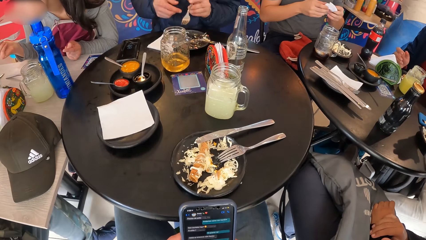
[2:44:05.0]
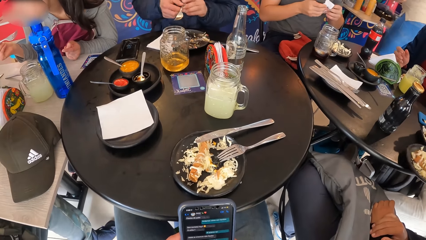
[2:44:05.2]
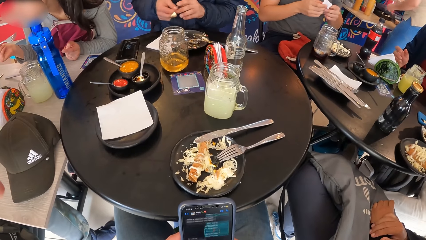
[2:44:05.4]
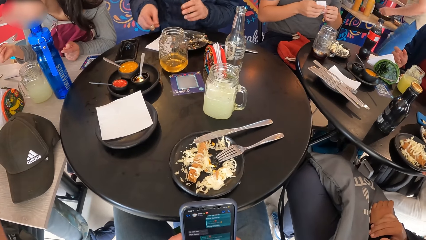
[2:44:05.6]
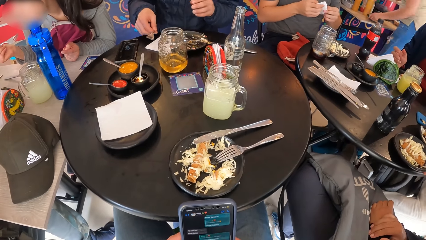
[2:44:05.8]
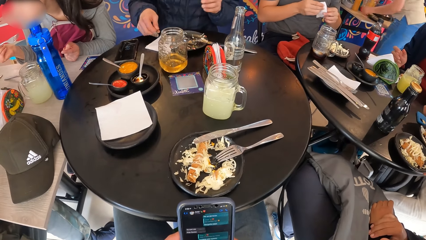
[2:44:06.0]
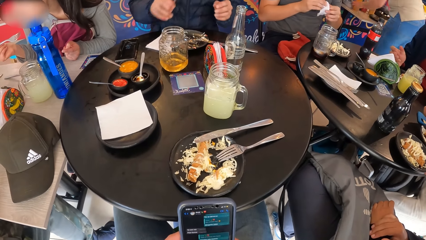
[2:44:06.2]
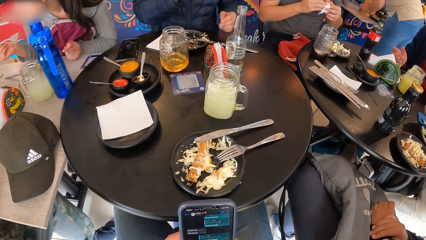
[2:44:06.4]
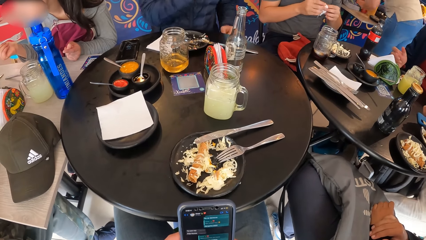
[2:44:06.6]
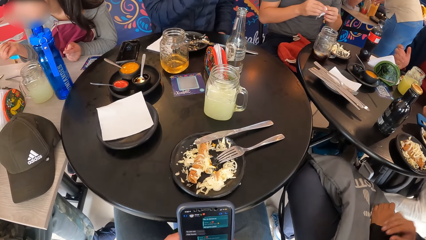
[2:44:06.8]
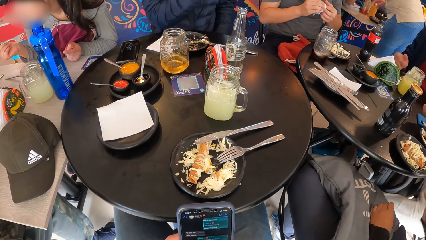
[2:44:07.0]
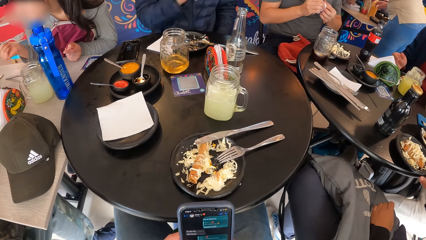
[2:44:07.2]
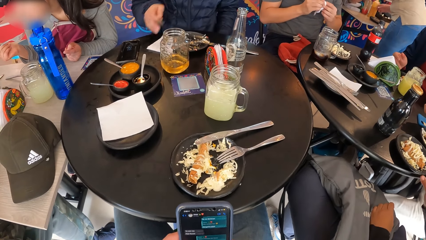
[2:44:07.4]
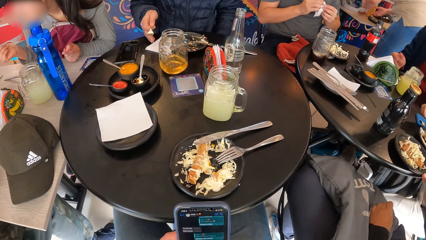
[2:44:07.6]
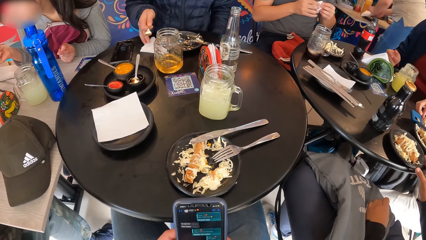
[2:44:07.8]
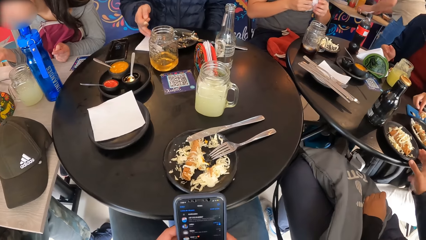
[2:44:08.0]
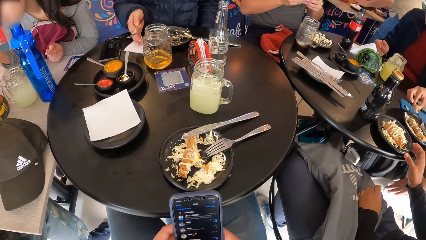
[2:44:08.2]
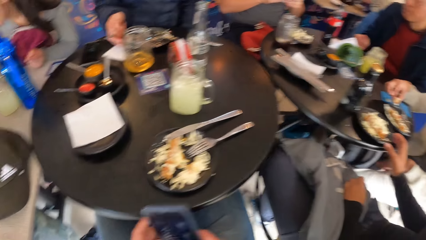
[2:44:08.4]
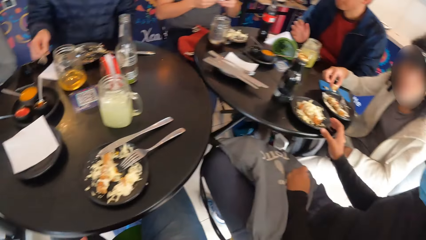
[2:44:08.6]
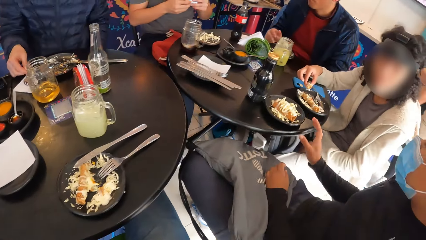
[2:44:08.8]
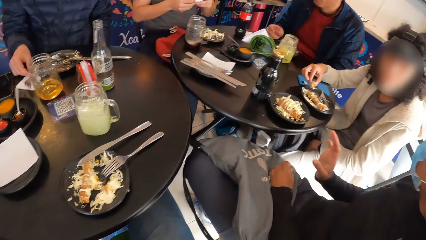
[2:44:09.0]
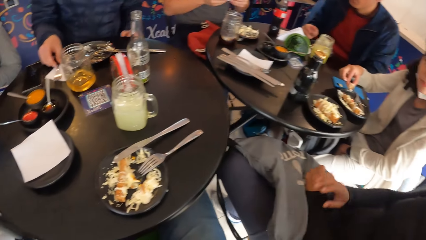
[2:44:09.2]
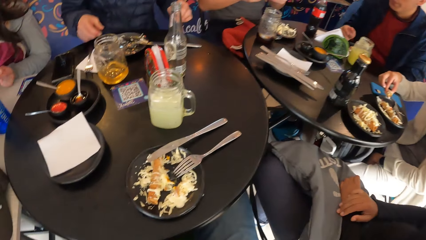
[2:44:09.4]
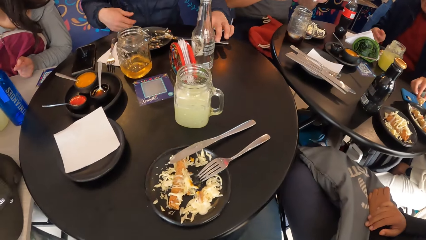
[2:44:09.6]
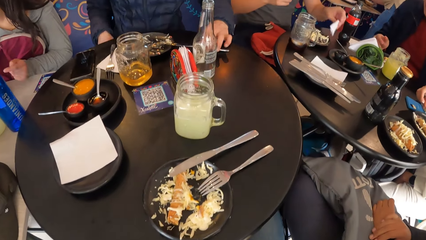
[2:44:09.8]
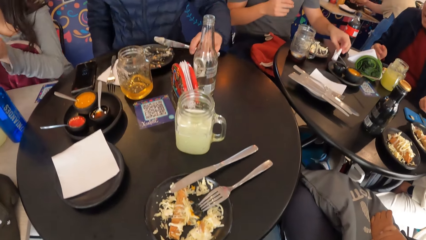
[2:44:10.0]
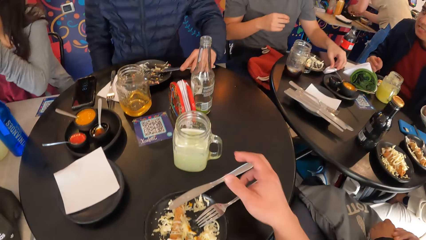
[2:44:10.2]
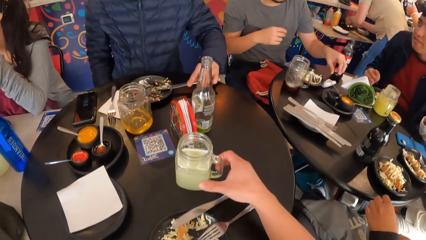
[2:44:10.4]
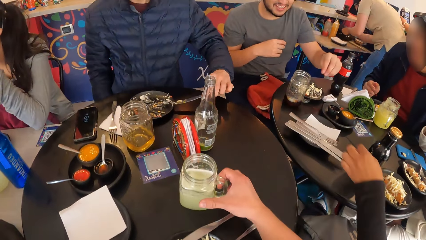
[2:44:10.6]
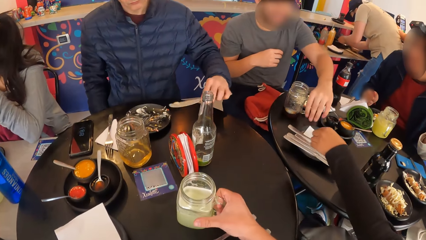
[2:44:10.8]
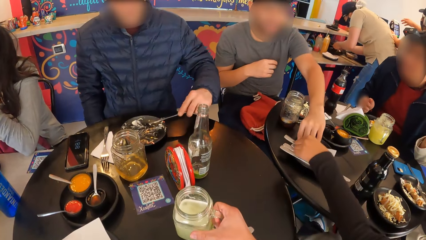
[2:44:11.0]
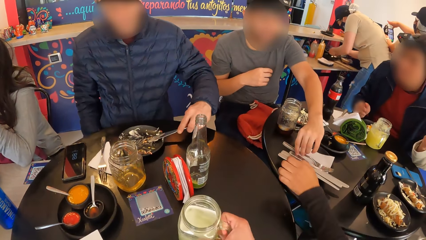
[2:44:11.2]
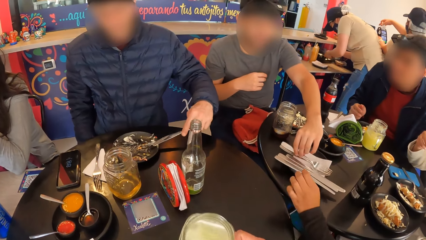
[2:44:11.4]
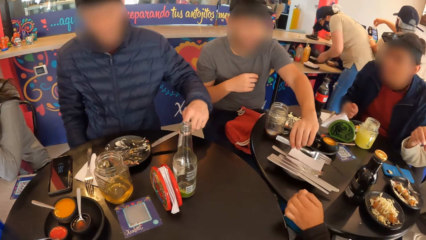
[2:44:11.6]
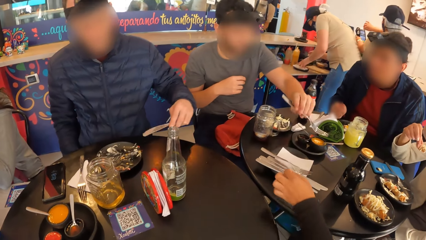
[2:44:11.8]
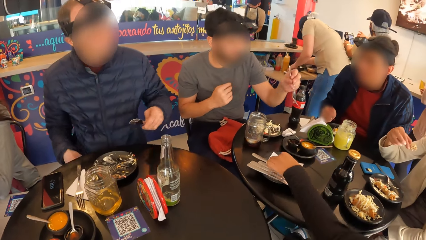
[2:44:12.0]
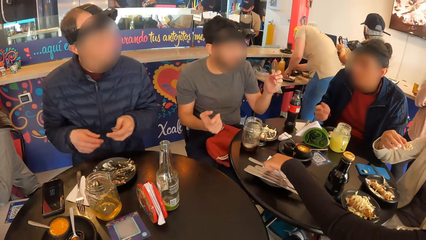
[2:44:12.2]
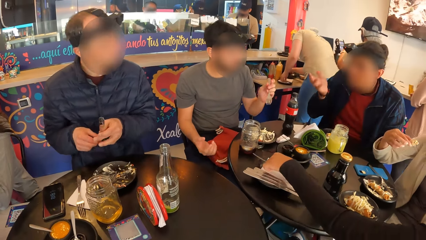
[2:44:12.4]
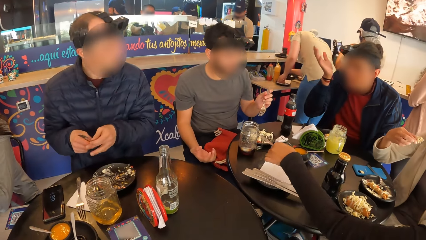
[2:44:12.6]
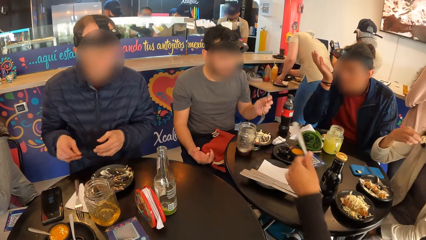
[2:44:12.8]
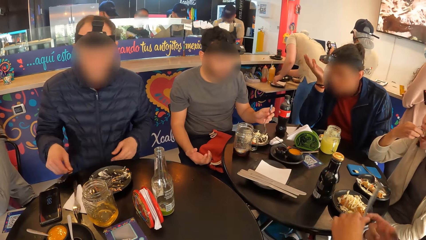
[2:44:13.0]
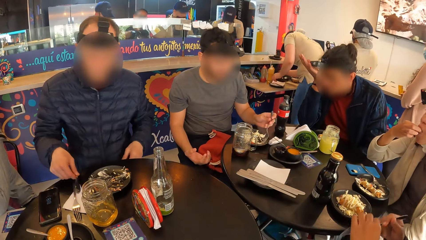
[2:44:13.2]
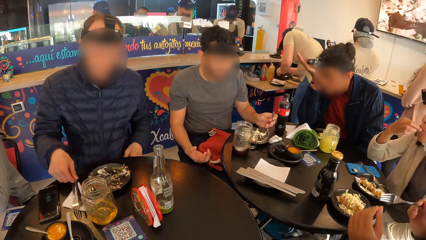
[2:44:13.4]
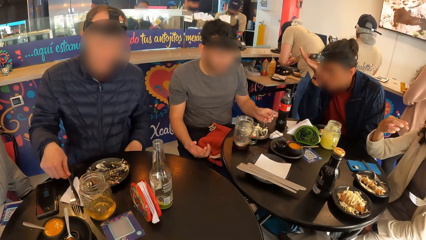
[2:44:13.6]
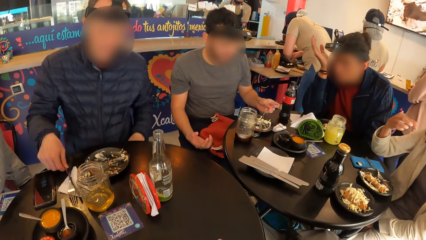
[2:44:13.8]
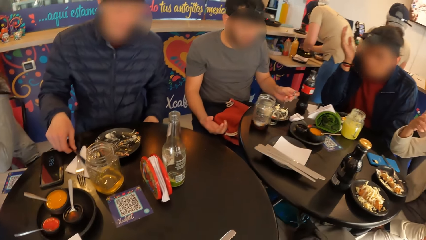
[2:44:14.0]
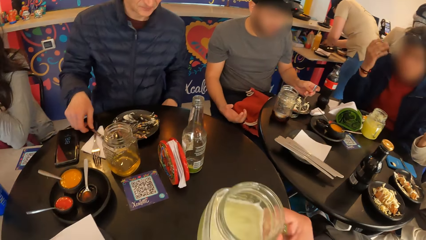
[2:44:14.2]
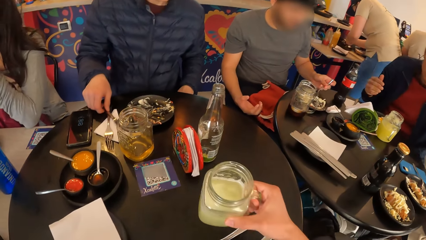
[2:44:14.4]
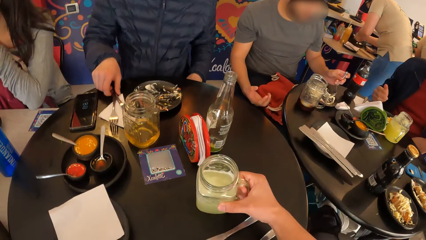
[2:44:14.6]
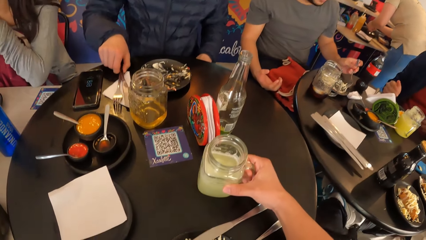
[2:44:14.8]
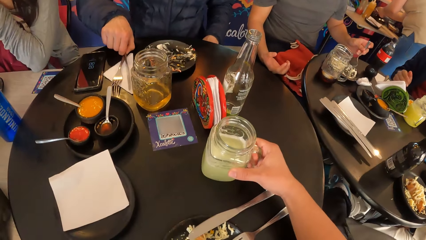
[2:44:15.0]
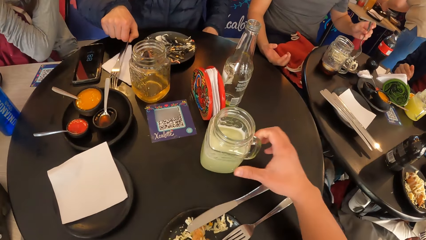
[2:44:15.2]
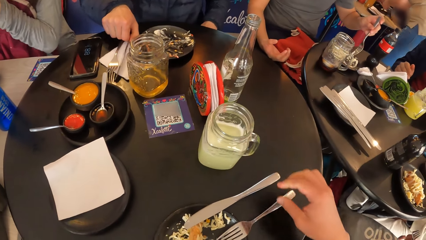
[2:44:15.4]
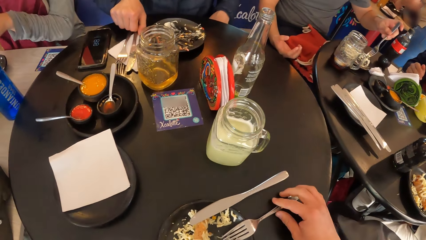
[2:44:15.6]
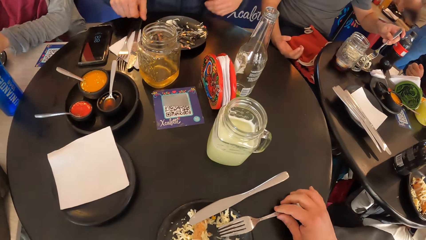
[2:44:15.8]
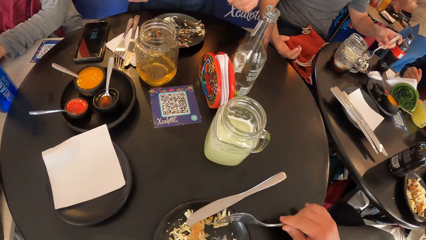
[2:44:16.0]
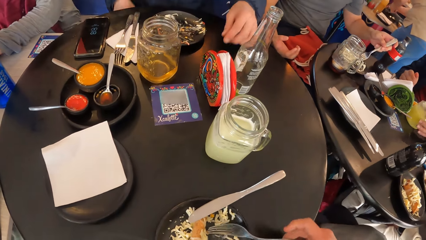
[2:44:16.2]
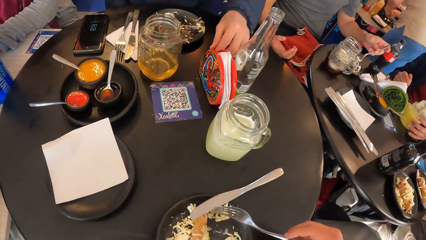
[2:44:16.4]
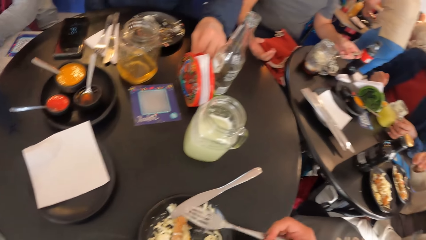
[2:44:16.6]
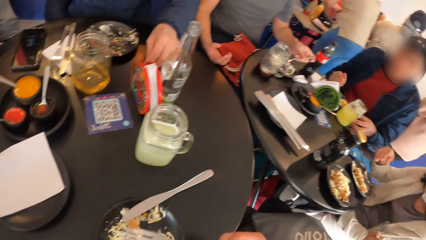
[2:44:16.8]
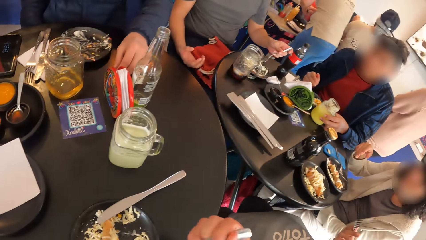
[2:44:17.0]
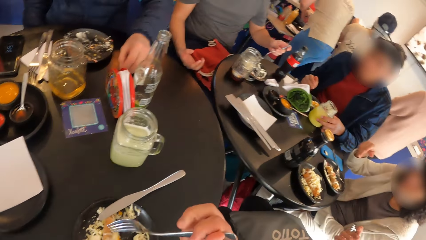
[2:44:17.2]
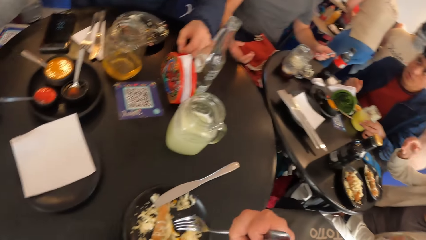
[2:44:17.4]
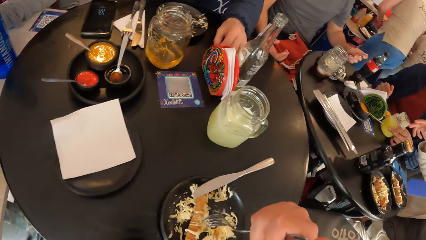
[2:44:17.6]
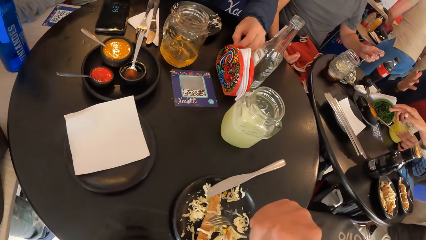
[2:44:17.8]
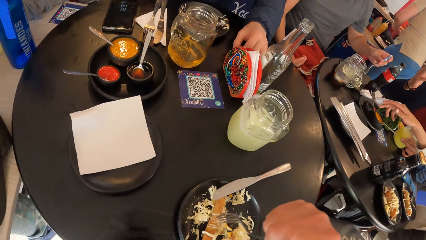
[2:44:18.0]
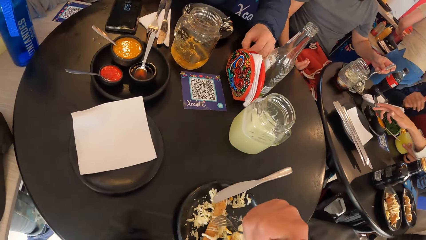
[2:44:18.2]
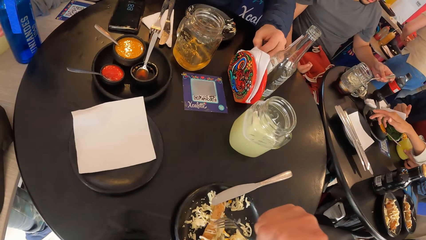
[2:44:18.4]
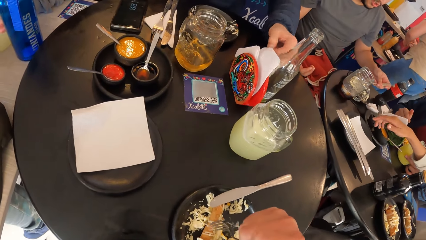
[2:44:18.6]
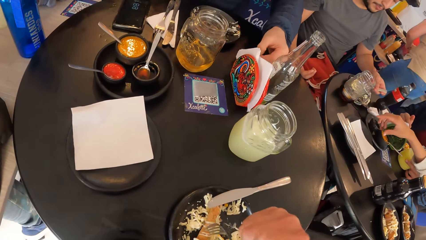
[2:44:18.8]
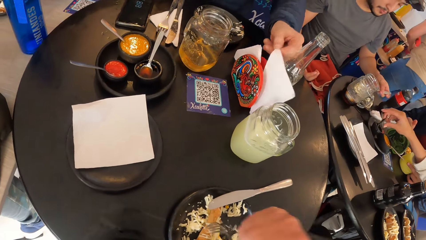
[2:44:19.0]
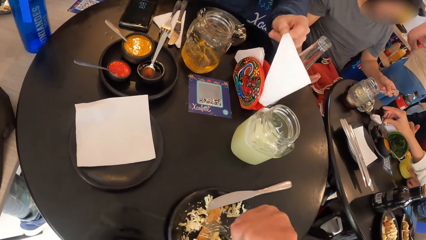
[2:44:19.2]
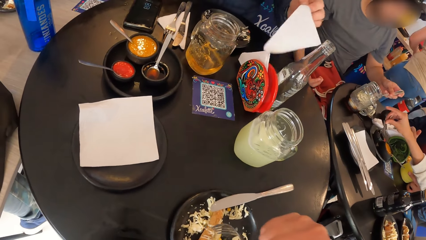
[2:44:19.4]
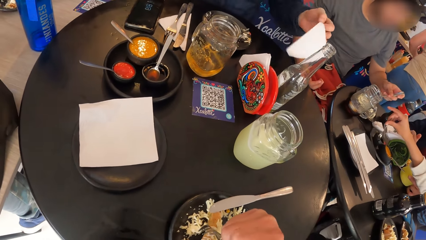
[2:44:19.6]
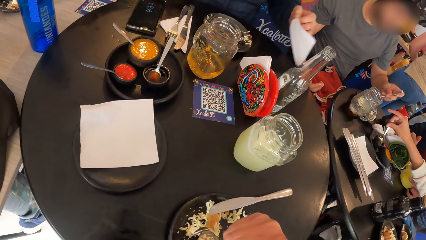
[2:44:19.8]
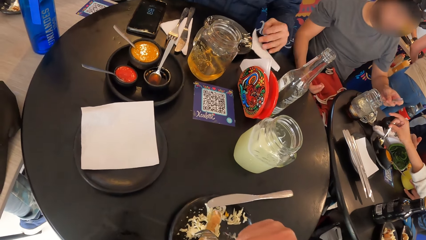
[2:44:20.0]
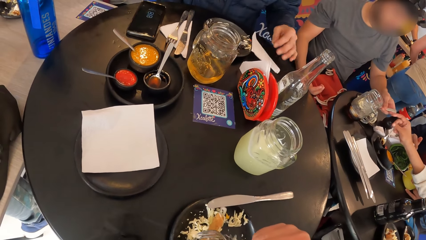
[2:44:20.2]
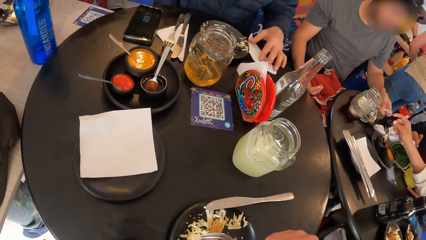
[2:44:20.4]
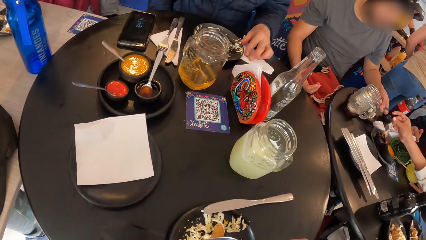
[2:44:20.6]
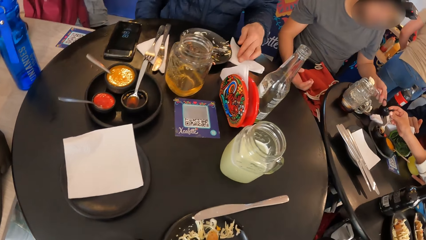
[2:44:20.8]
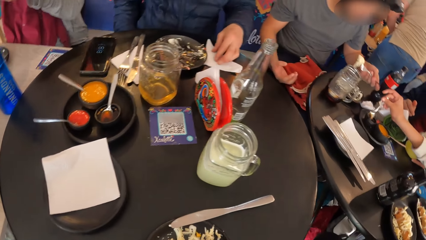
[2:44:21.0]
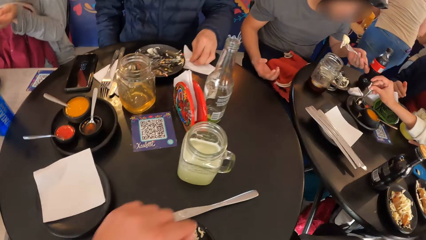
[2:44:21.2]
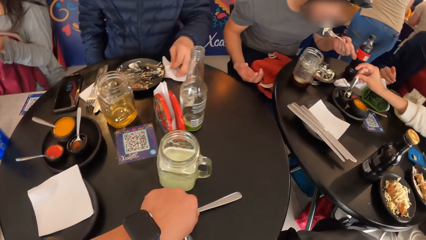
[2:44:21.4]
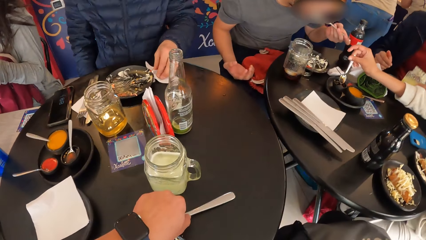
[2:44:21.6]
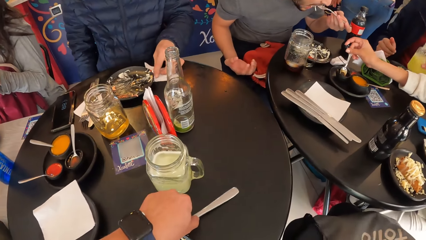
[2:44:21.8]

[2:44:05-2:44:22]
The man passes the fork from his left hand to his right hand. The man adjusts the piece of paper towel on the table with his right hand. The camera wearer uses the phone. The man drops the fork on the piece of paper towel on the table with his right hand. The man picks up the knife on the table with his left hand. The camera wearer picks up the cup from the table with her right hand. Another man picks up a fork from the table with his left hand. A woman picks up a fork from the table with her left hand. The first man passes the knife from his left hand to his right hand. The woman passes the fork from her left hand to her right hand. The first man drops the knife on the piece of paper towel on the table with his right hand. The camera wearer drops the cup on the table with her right hand. She sips the drink. The first man picks up the piece of paper towel from the table with his left hand. The first man drops the piece of paper towel on the table with his left hand. Another woman serves sauce from the bowl on the table with the spoon in her right hand.
